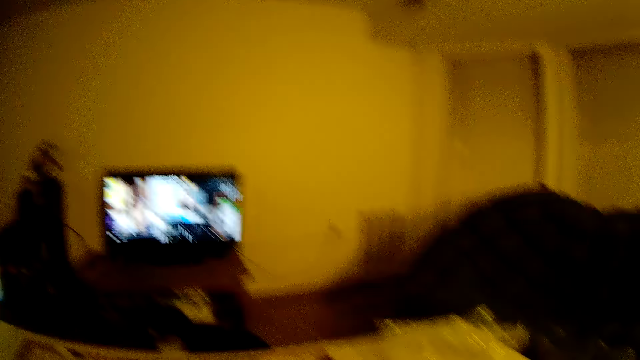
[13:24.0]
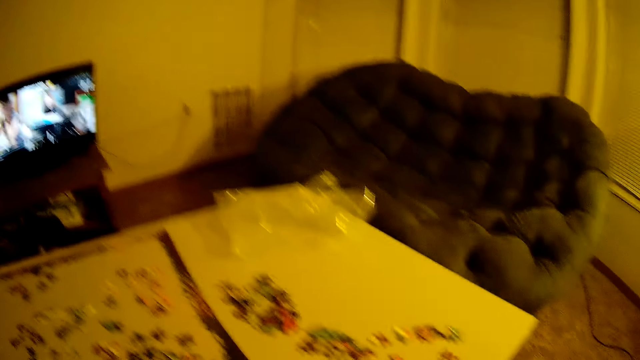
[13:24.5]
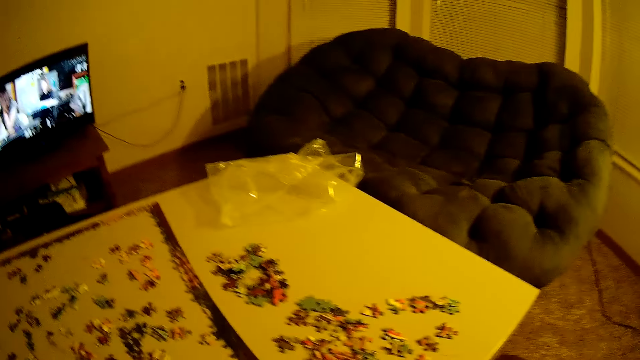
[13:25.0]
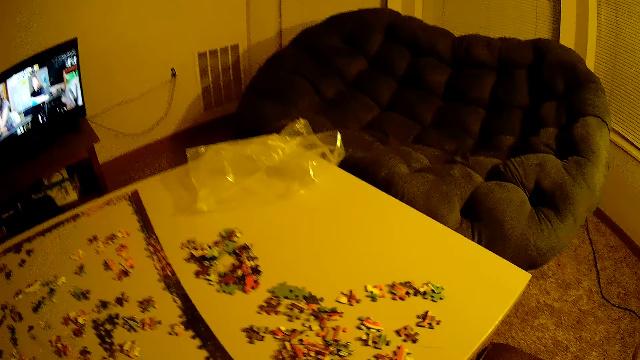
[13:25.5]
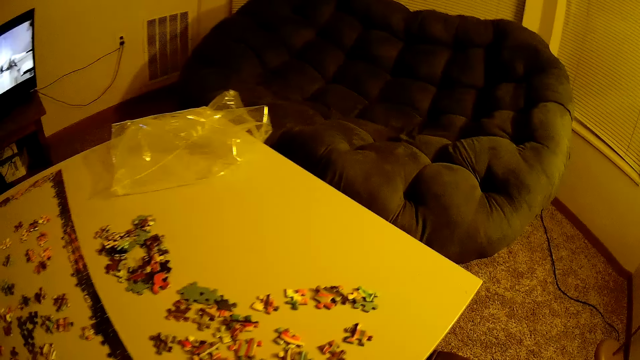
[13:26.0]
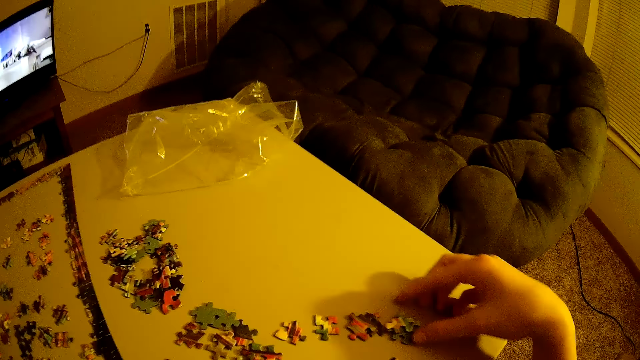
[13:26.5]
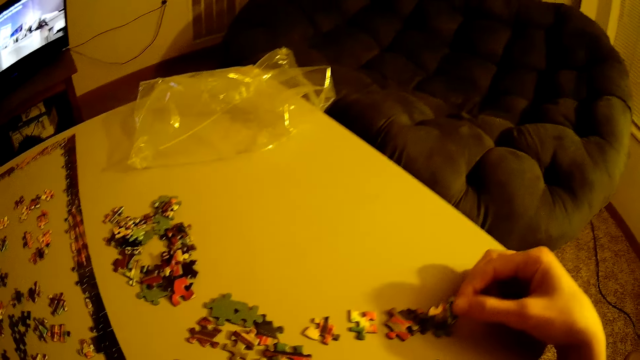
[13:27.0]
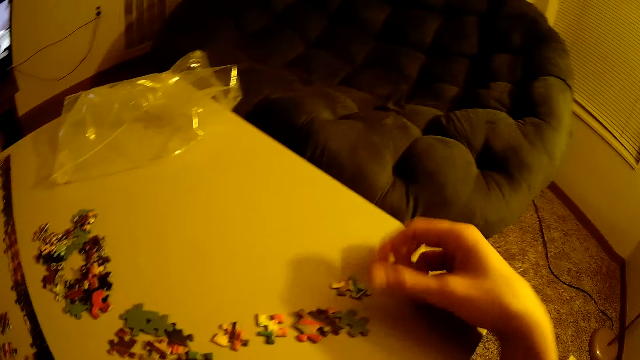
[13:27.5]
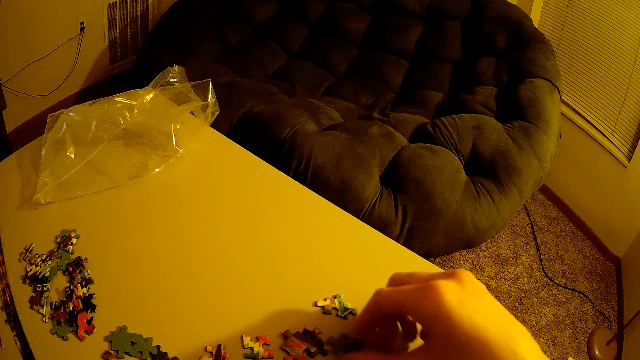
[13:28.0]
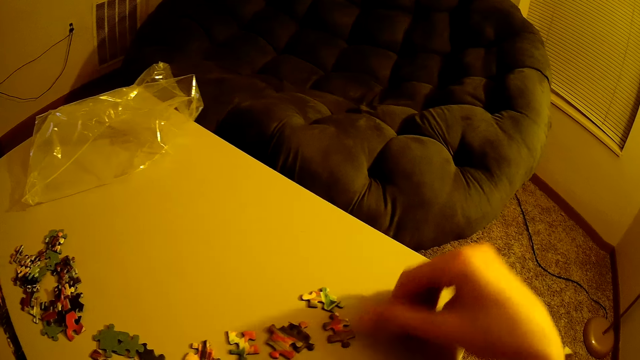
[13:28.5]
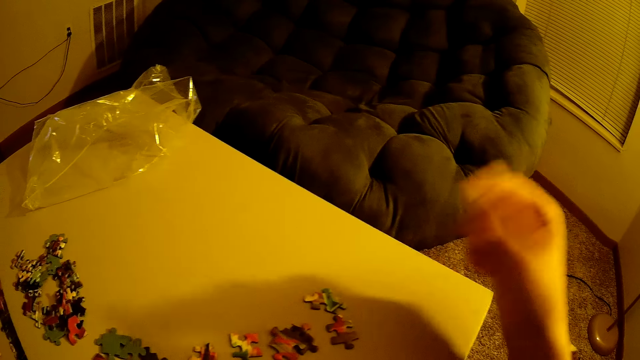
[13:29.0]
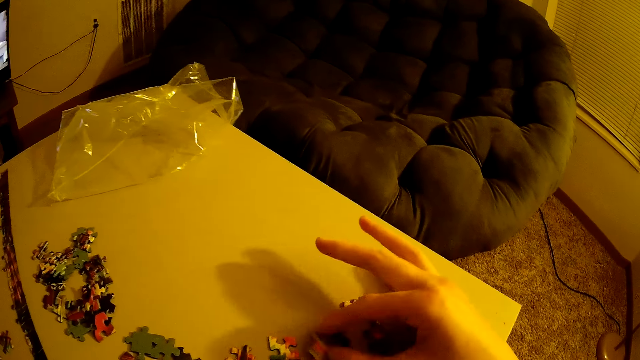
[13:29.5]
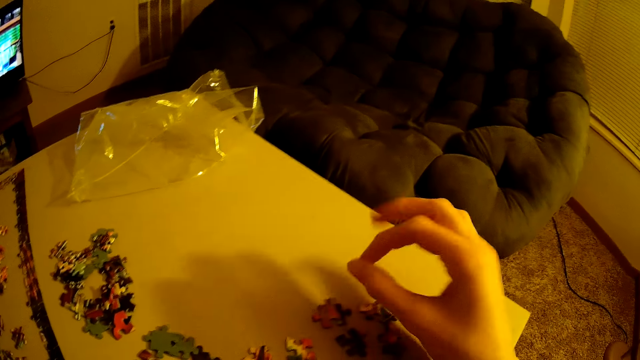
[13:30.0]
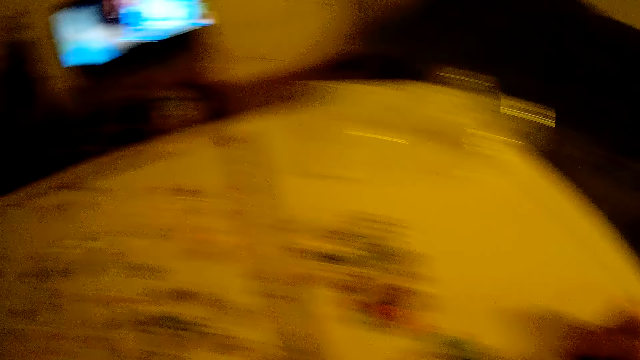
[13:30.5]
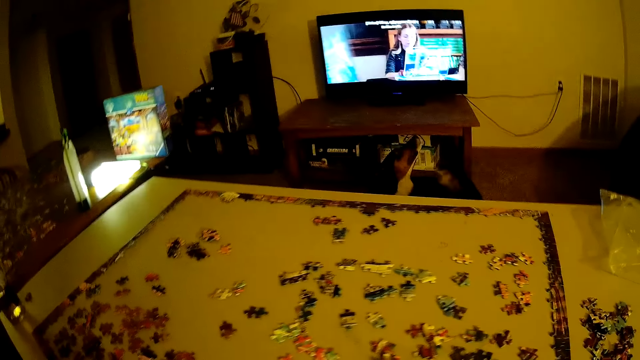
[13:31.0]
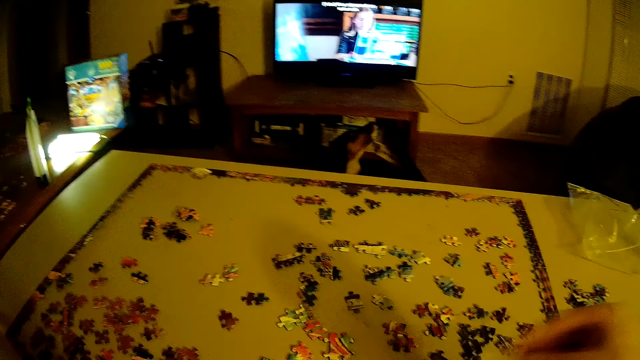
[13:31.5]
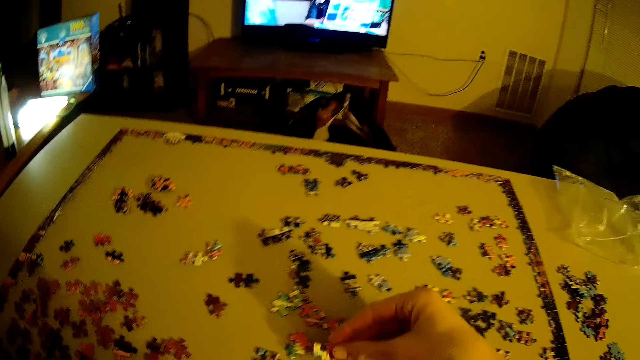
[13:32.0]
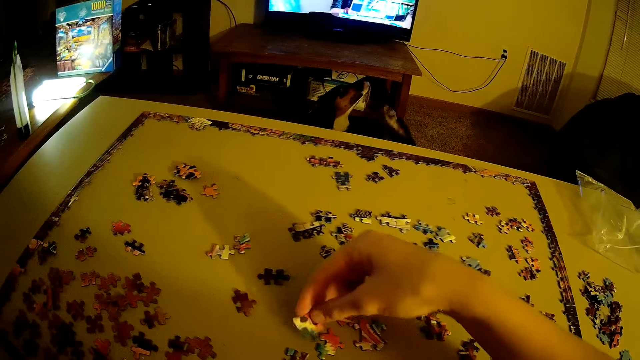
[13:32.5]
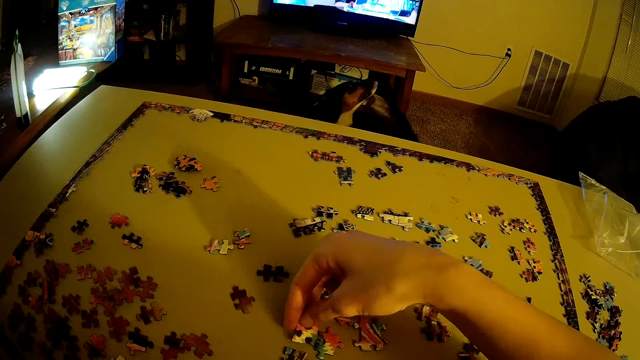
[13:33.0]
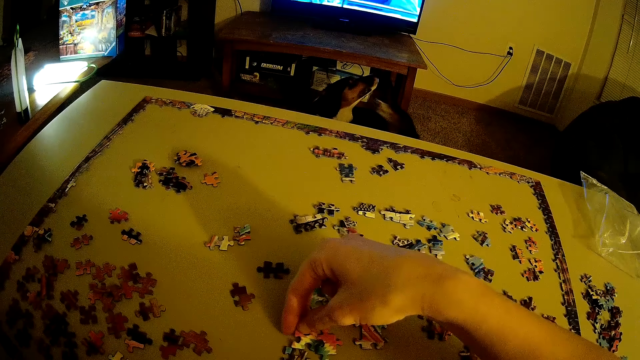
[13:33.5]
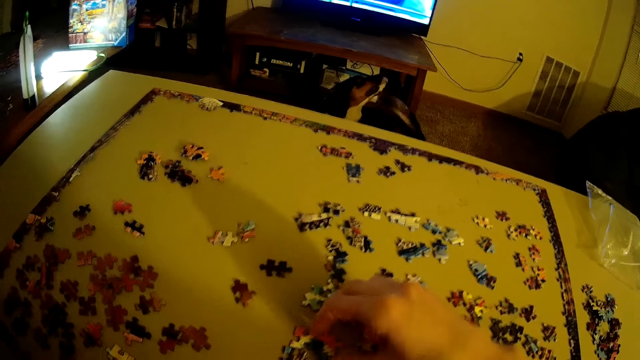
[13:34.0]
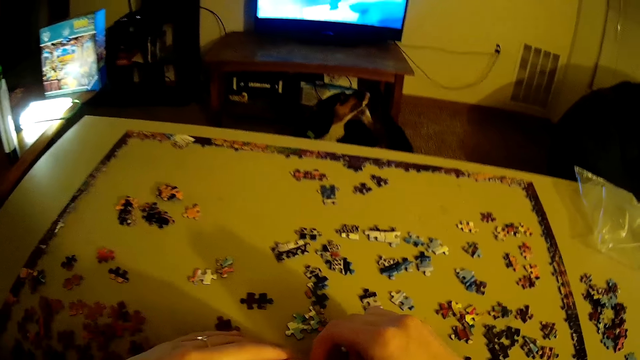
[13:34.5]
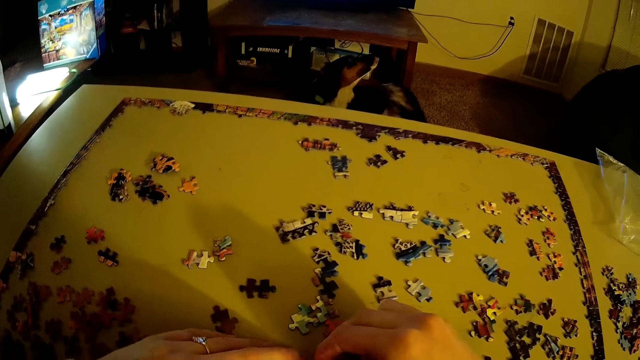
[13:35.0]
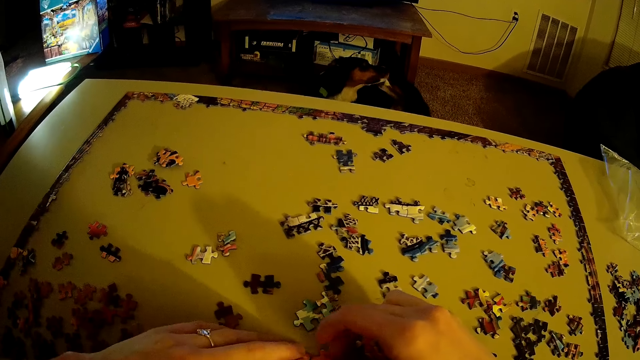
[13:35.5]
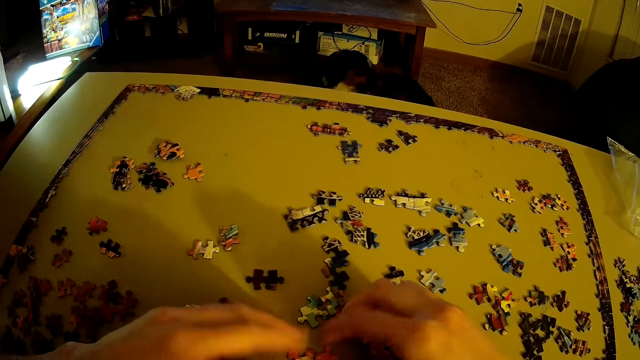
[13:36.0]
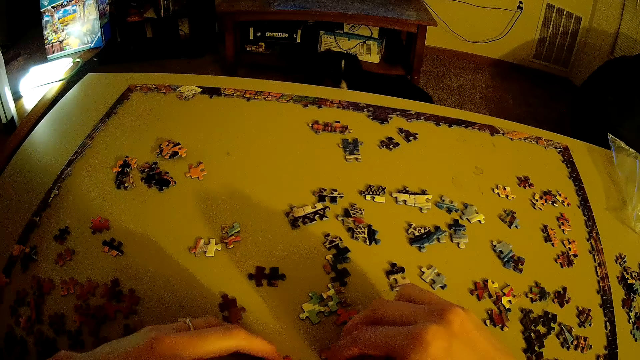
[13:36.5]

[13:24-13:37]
The camera wearer turns a puzzle piece. They take a puzzle piece. They put the puzzle piece on the table.

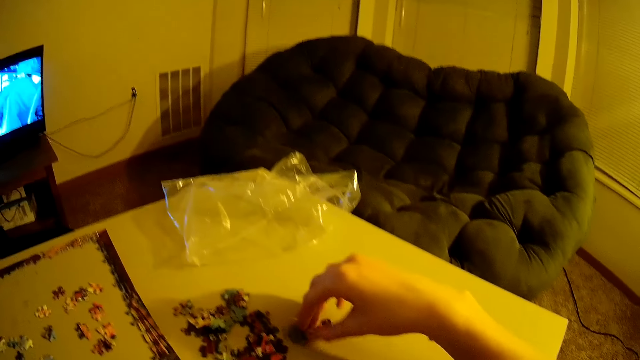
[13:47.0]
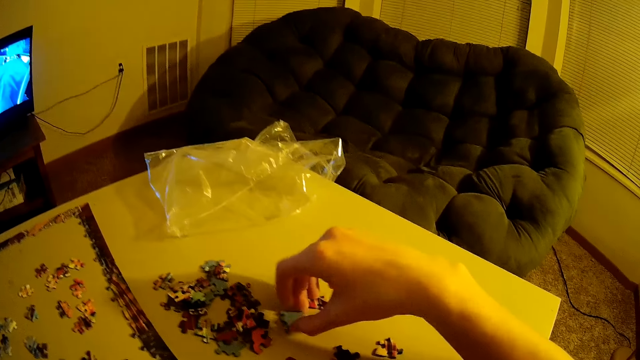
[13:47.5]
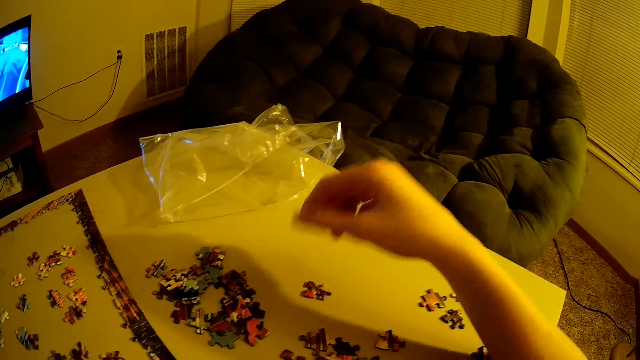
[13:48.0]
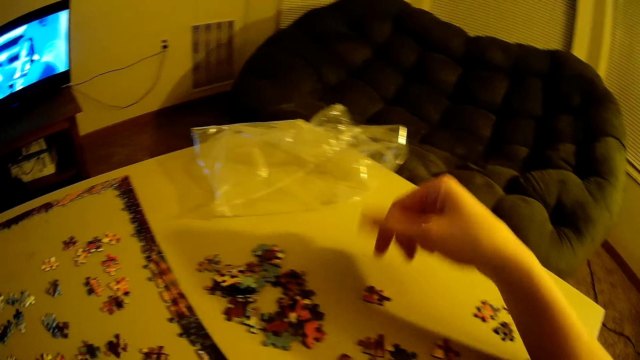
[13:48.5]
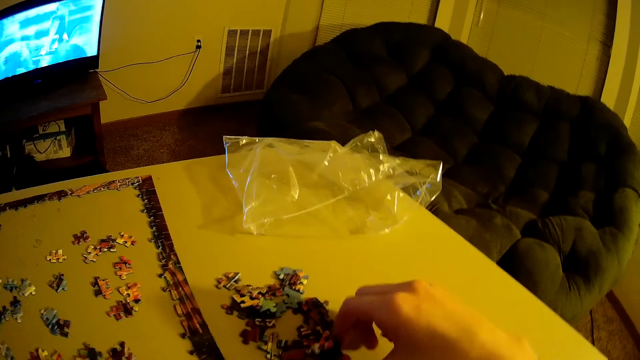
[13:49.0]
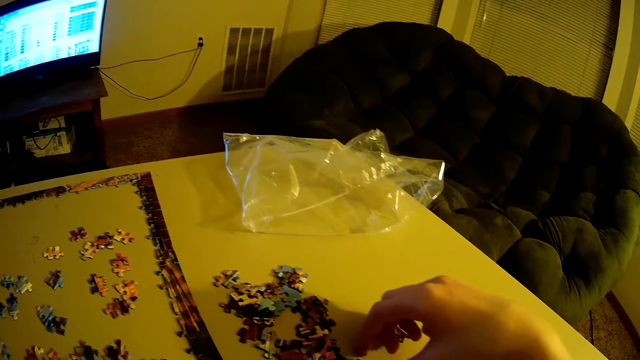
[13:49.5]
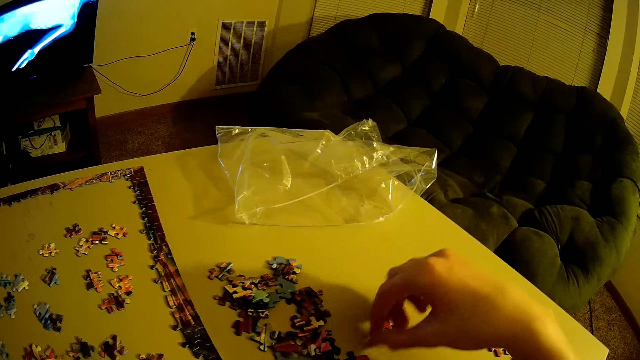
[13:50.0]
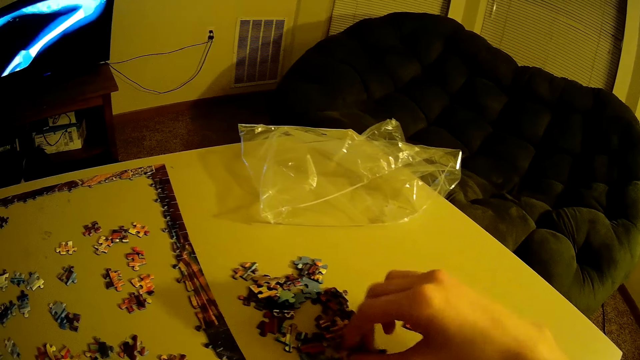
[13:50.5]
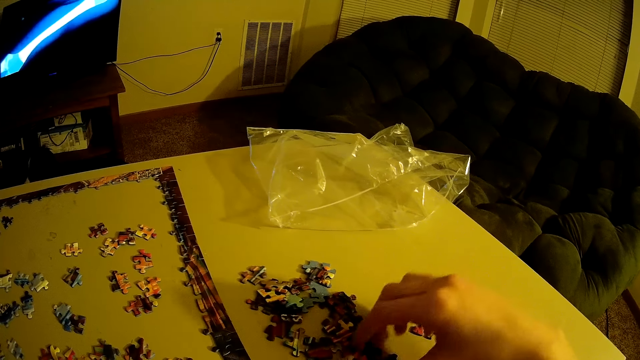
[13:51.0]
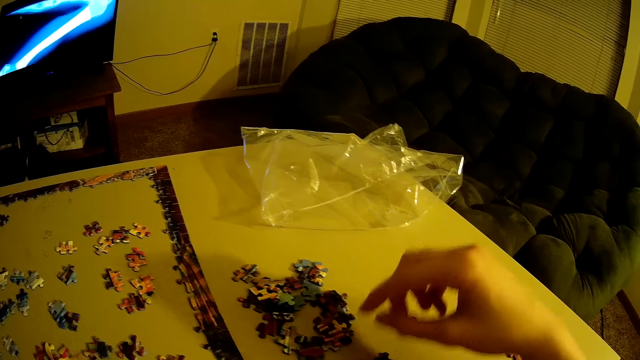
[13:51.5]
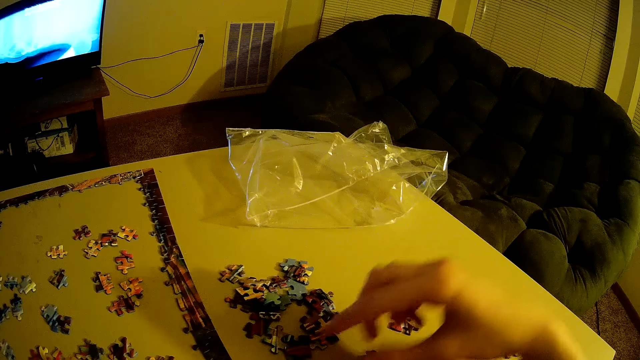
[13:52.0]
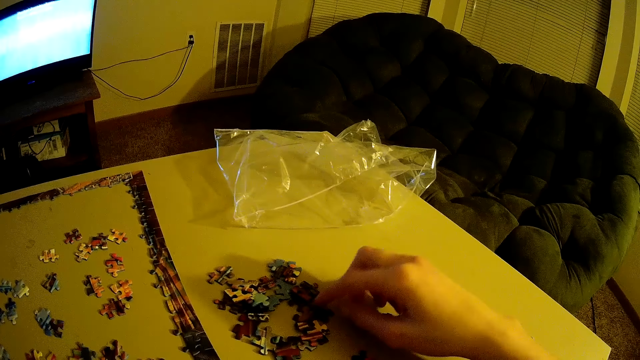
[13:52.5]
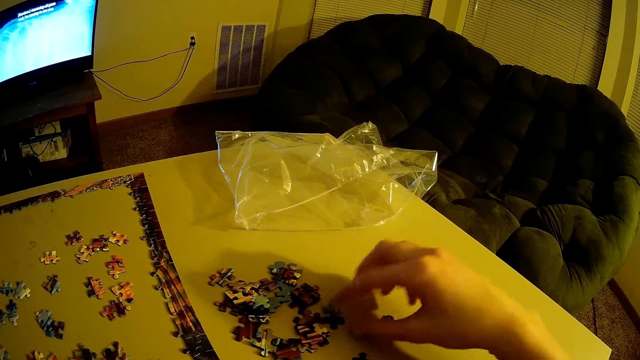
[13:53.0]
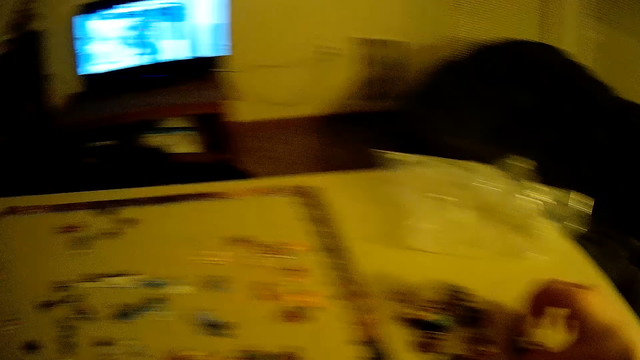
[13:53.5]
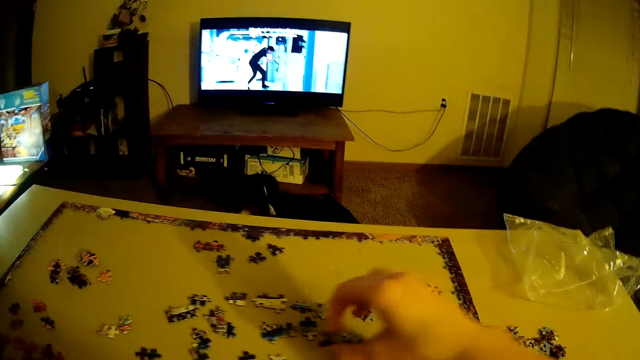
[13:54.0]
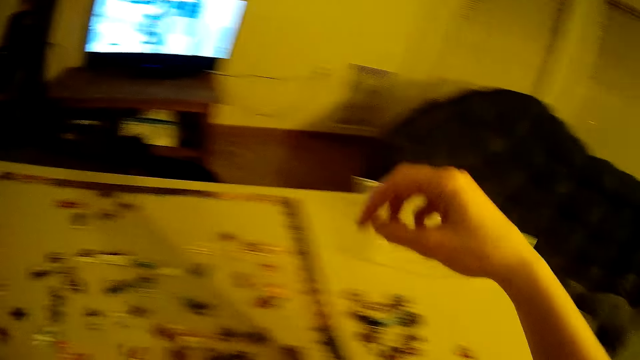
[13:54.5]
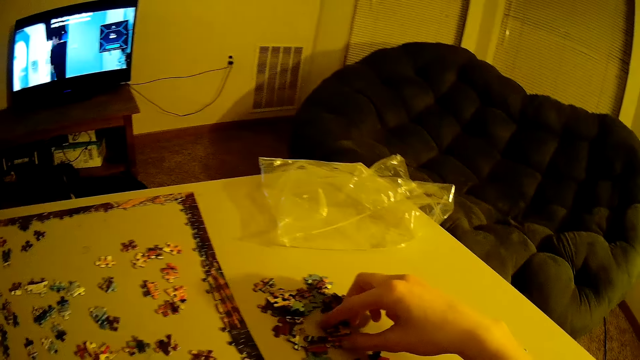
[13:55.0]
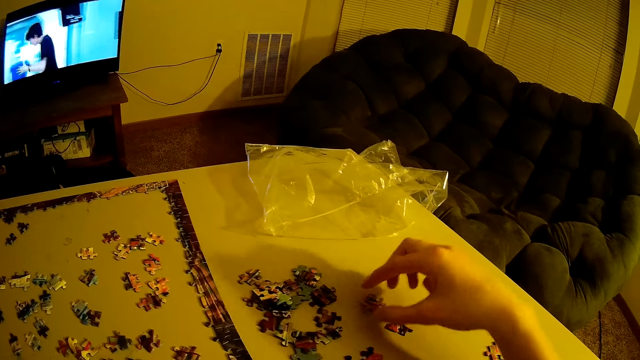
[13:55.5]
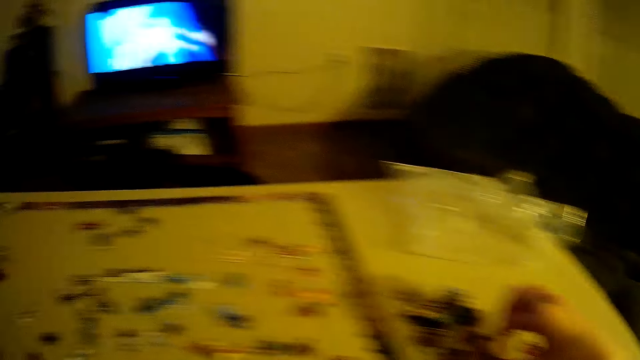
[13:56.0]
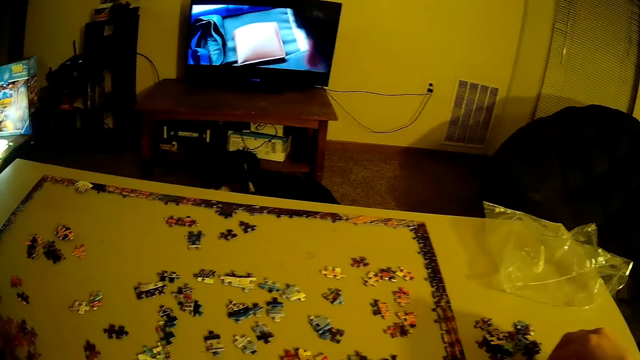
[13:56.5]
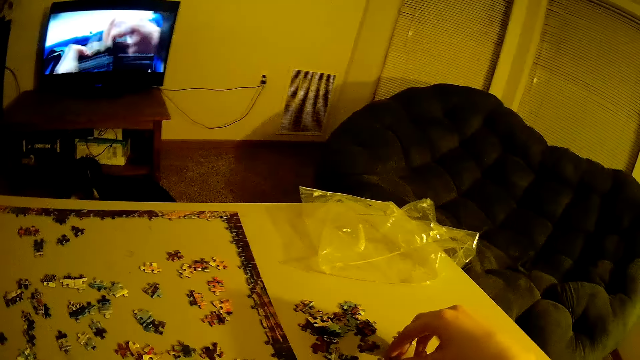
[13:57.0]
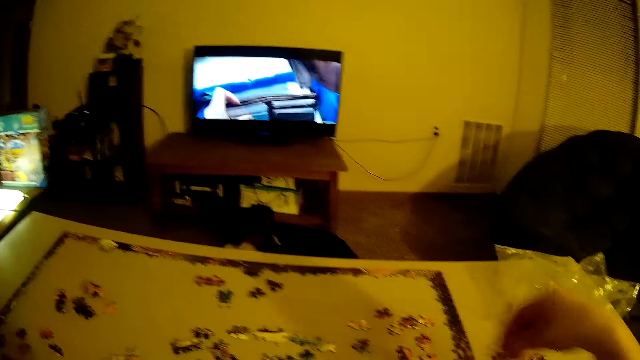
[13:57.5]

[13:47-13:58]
The camera wearer picks up beads. They sort the puzzle.
